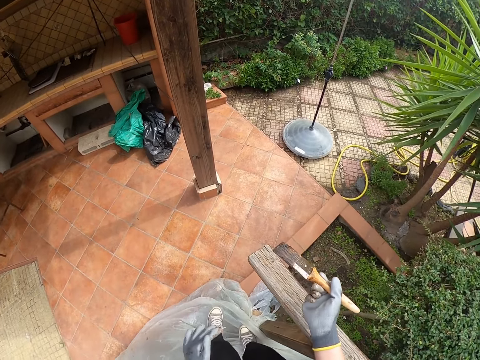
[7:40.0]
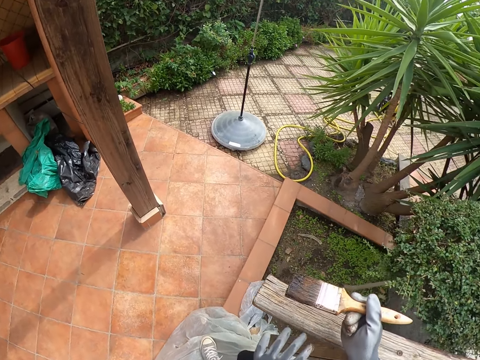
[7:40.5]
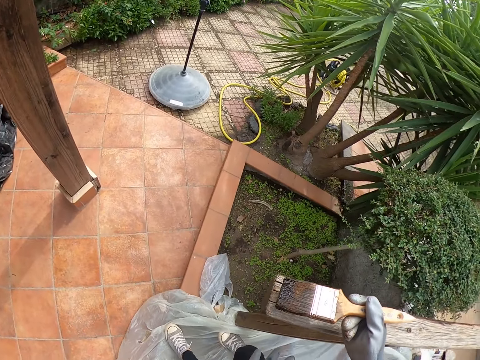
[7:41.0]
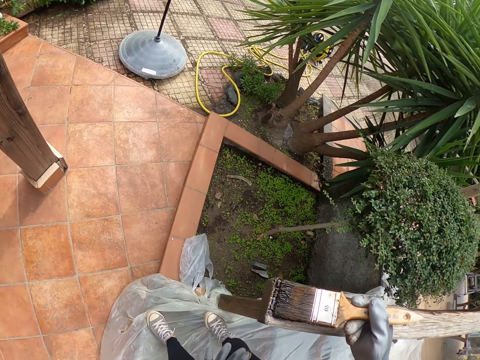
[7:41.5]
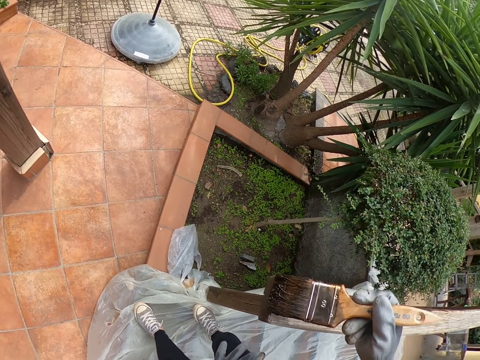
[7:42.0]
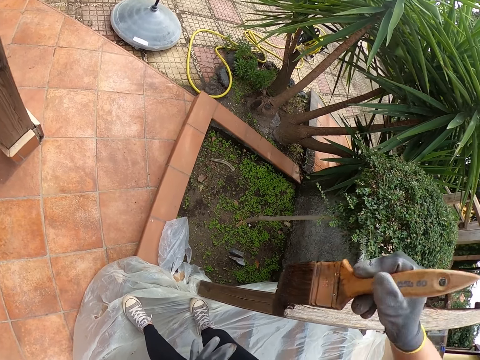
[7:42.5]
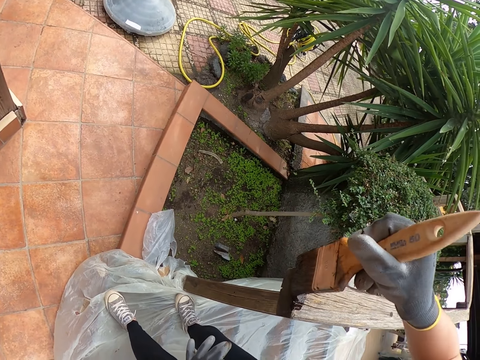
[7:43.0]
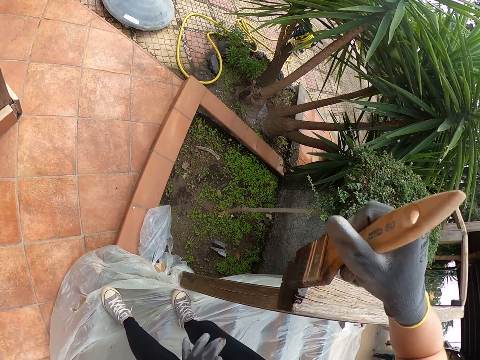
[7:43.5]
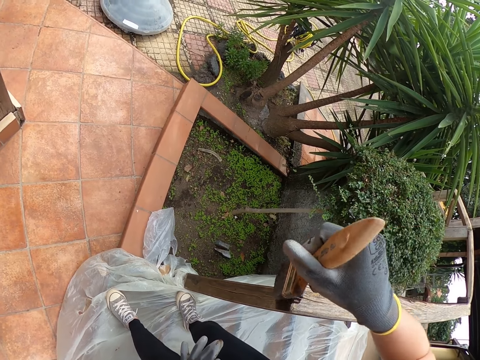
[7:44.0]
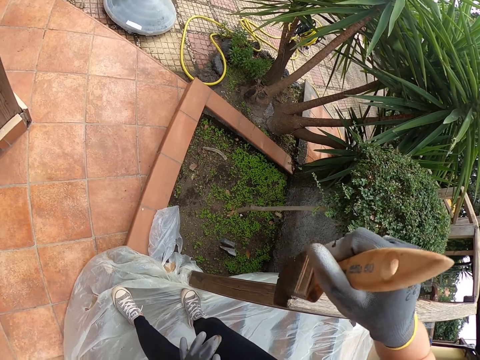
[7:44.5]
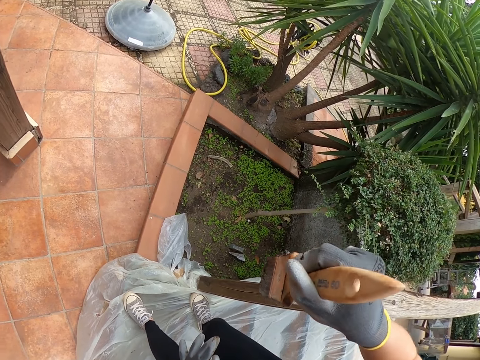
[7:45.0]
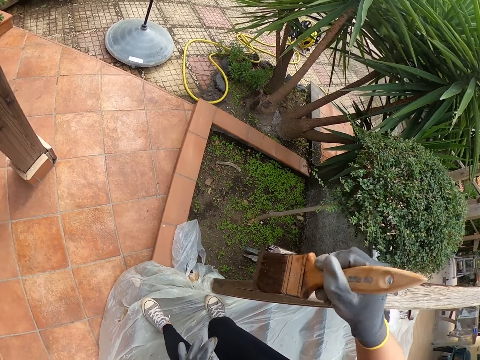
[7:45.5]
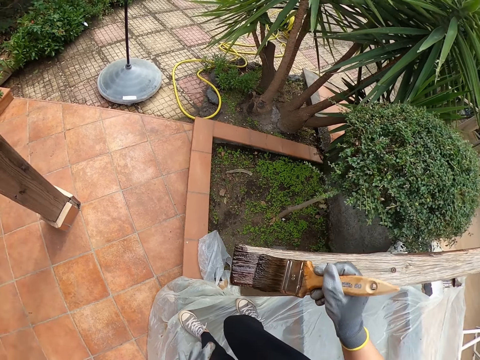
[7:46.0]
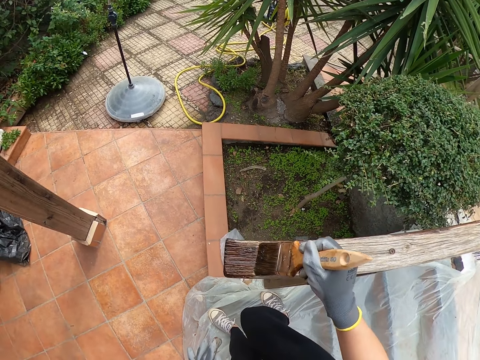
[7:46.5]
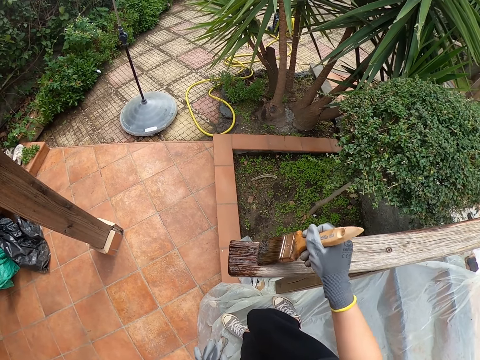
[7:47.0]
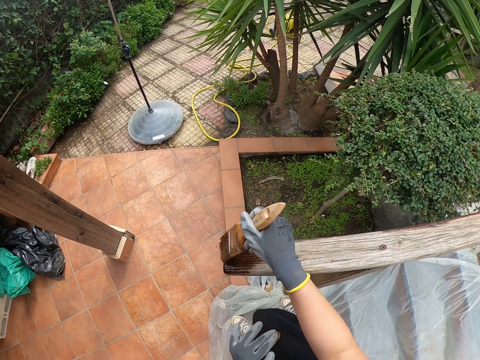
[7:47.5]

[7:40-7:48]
The camera wearer paints the stair rail.

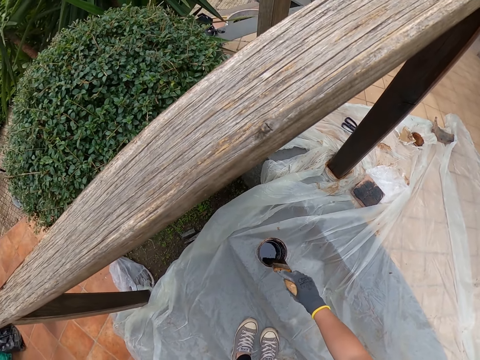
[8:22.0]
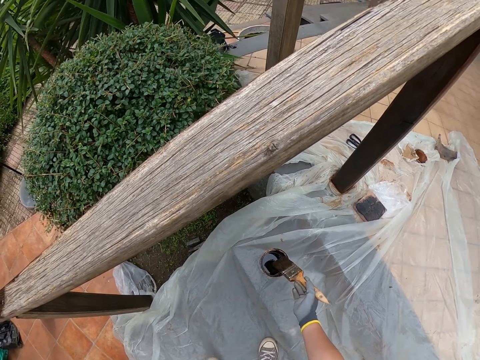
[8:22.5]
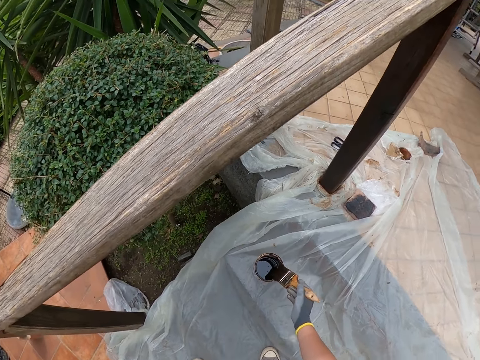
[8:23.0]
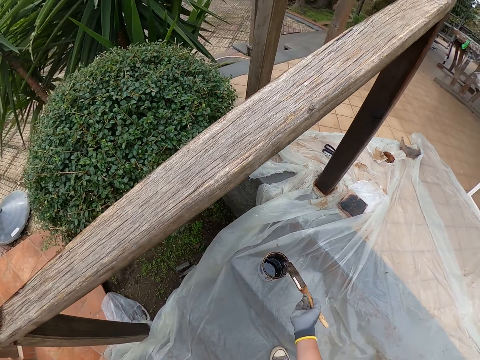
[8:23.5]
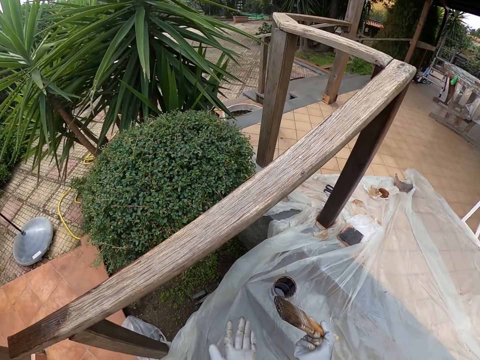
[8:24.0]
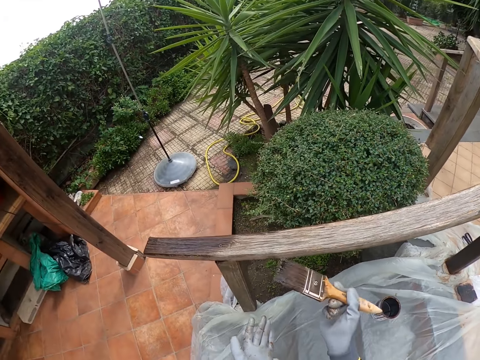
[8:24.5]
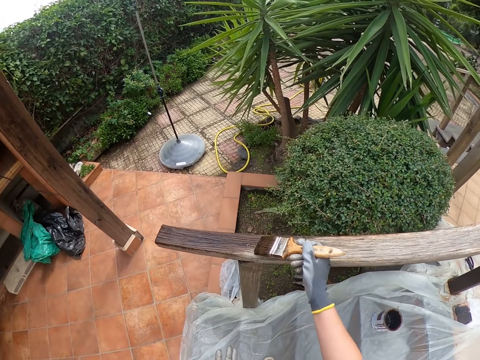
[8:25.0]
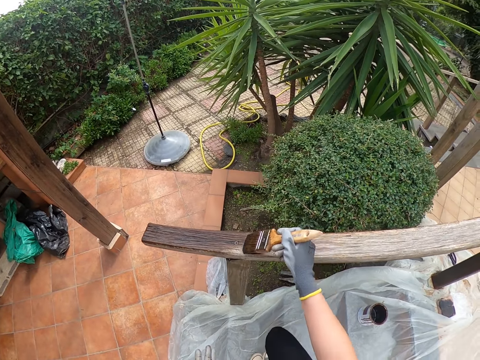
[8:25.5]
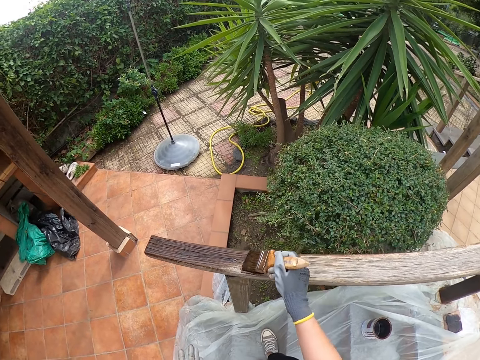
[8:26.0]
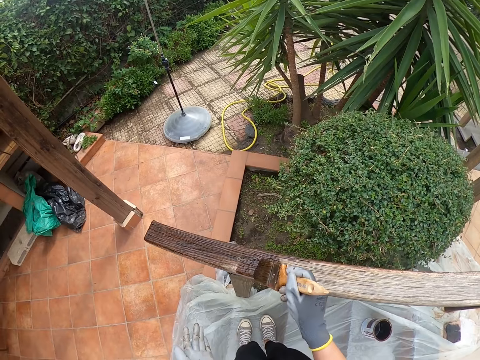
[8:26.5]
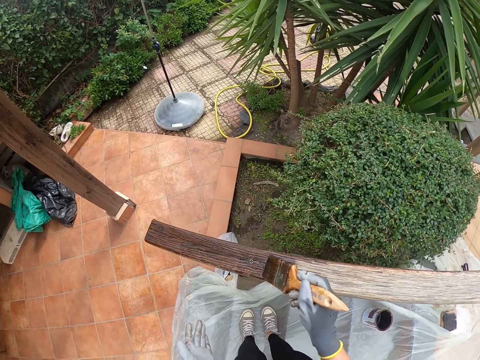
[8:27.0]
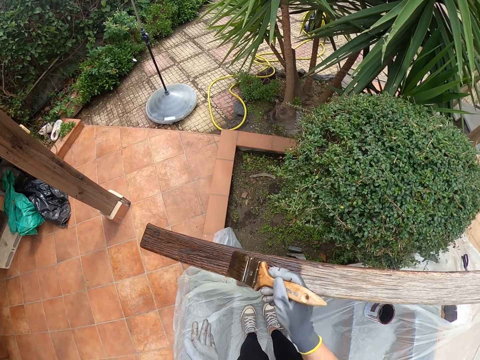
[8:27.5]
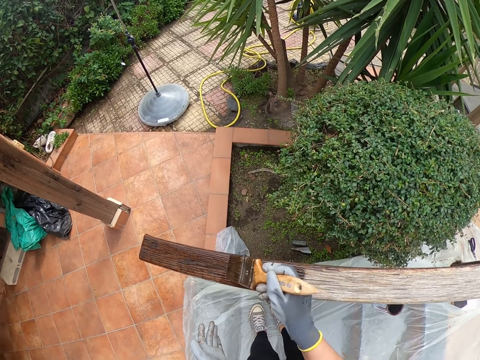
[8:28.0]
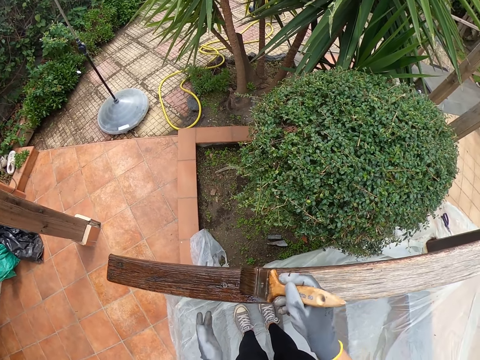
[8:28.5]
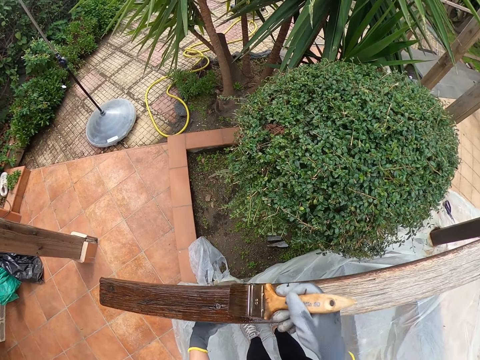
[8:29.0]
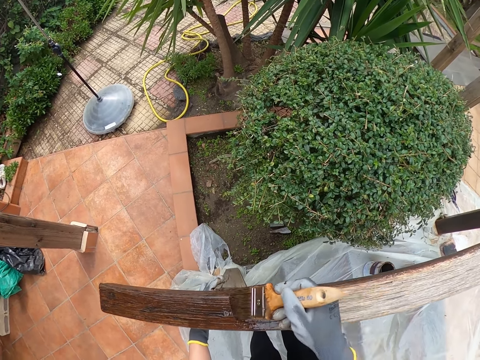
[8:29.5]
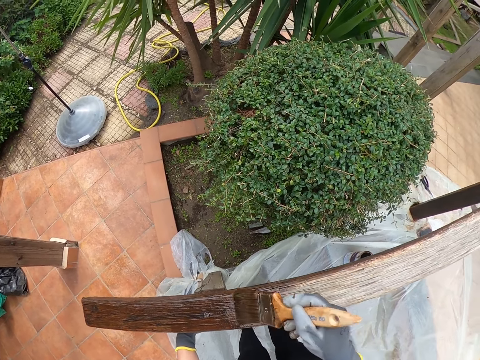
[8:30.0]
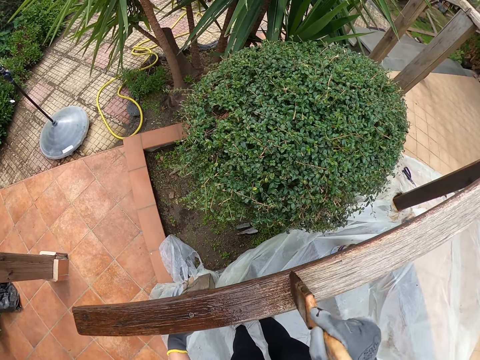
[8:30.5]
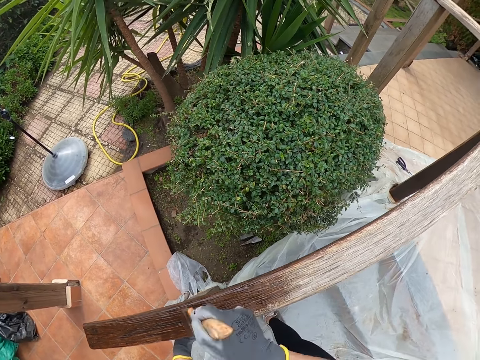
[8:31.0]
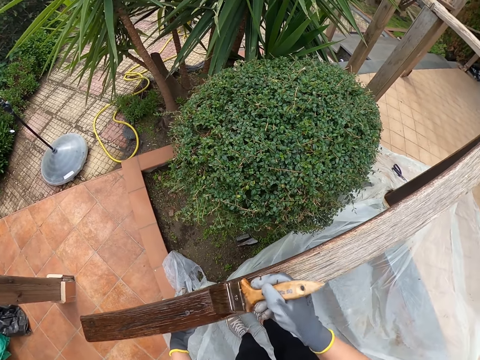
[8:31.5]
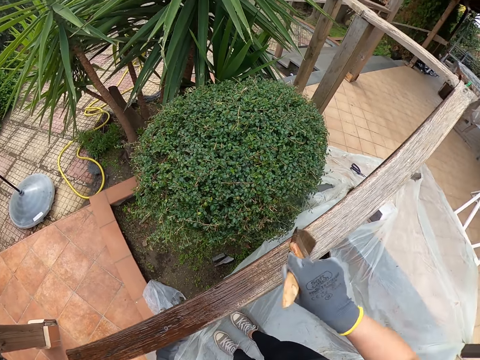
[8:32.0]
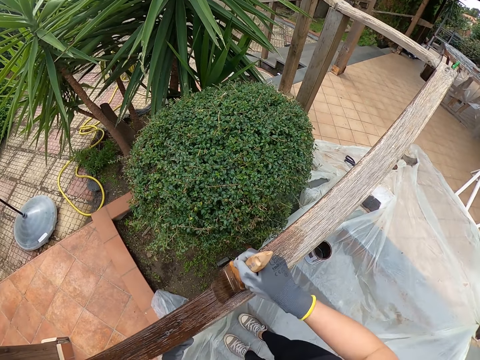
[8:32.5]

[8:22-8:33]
The camera wearer smears the brush on the paint tin. They paint the stairs rail. They suction the brush on the paint tin.

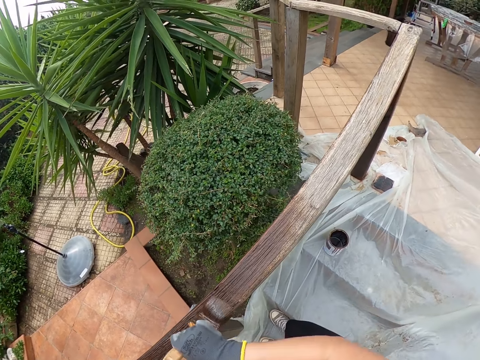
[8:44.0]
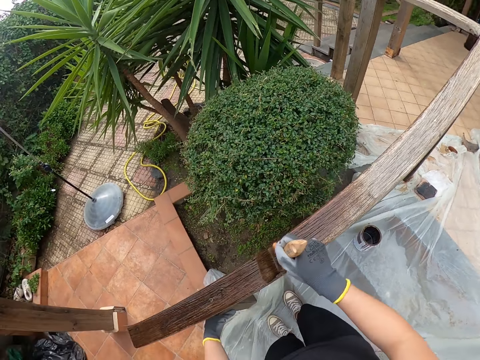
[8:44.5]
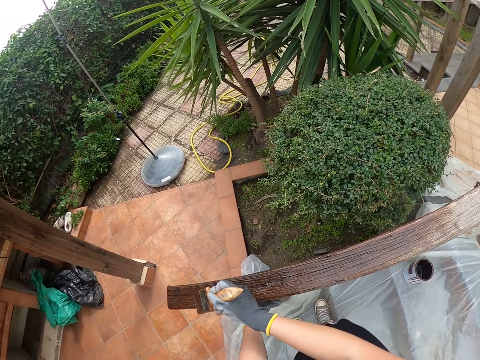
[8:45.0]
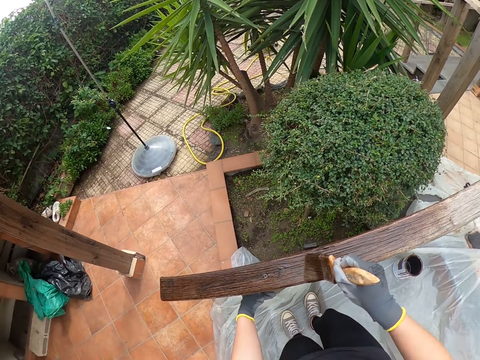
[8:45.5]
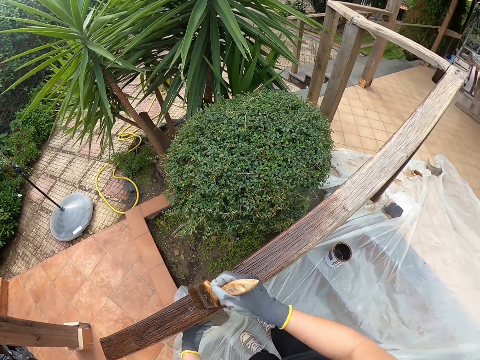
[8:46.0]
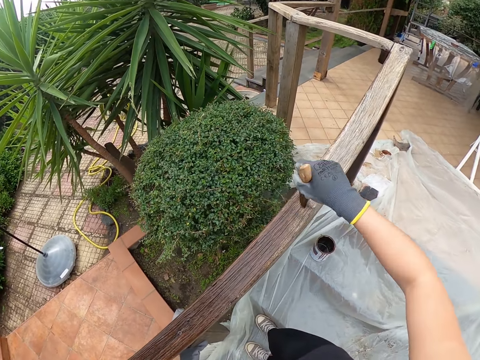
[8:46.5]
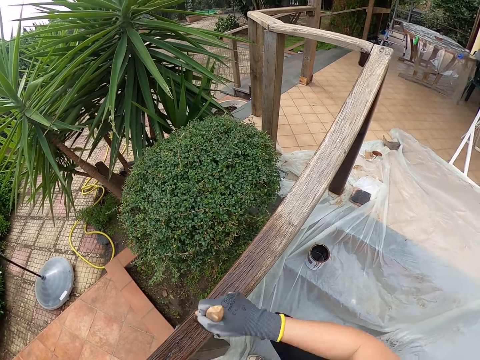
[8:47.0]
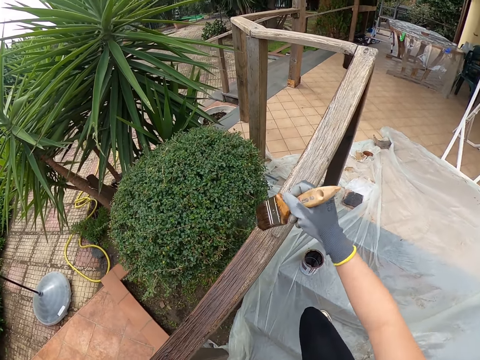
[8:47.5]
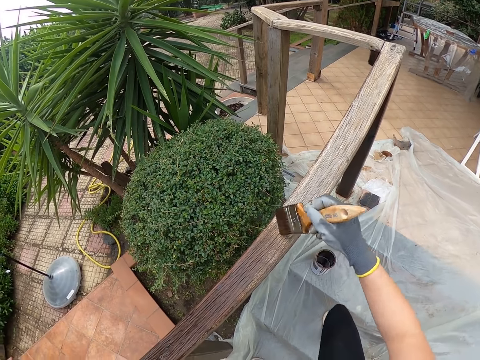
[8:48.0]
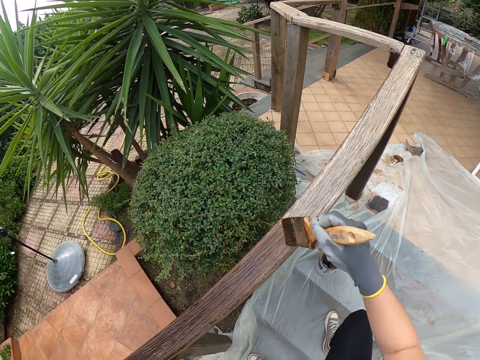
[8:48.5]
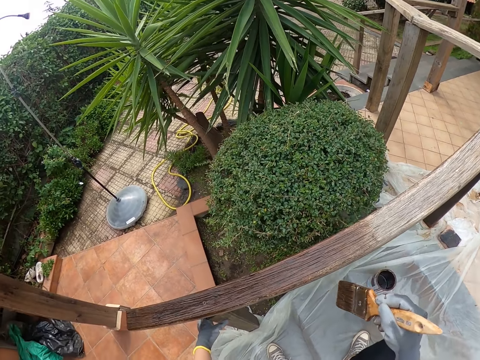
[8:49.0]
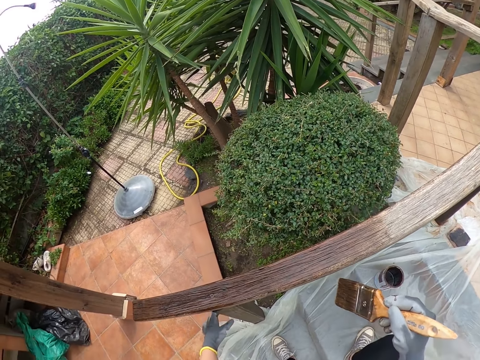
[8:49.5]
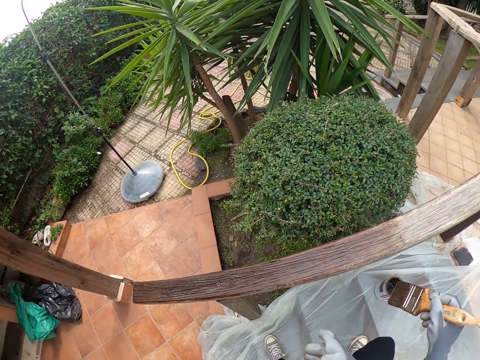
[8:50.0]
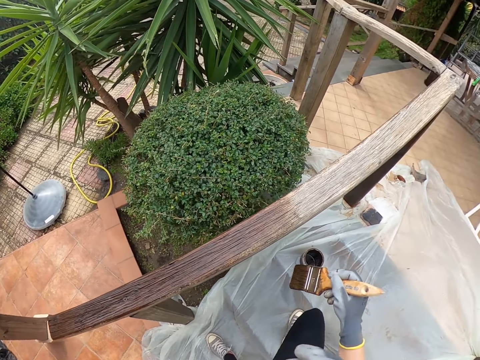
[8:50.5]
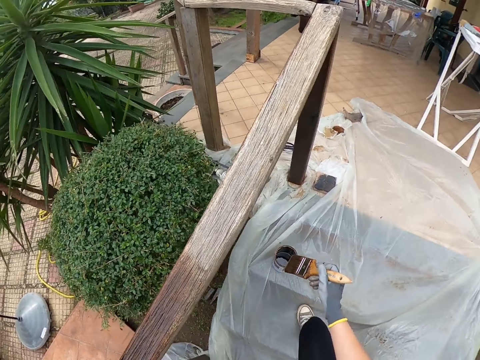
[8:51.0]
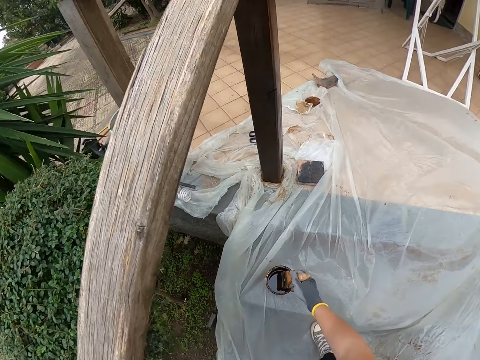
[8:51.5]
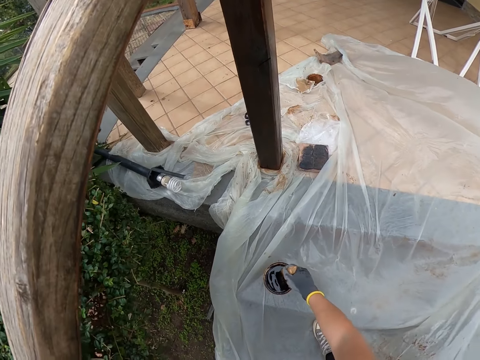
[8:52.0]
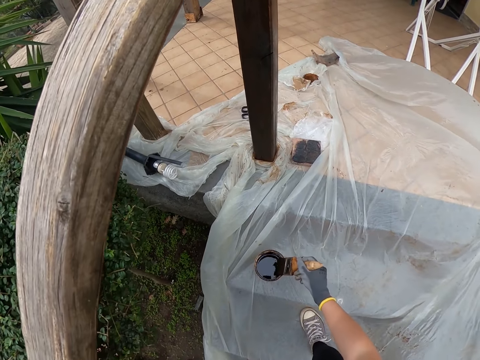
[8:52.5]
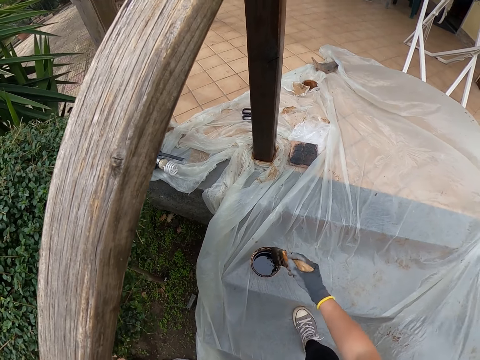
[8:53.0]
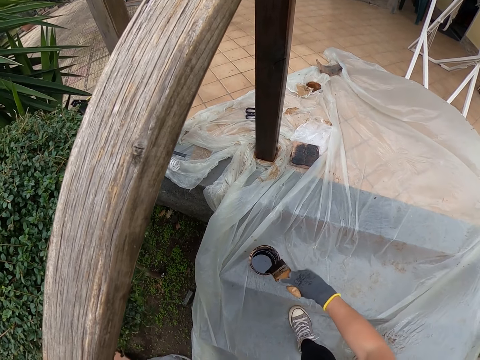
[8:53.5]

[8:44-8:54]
The camera wearer paints the stair rail. They look around. They dip the paintbrush into the paint tin. They pick up the paint tin.
